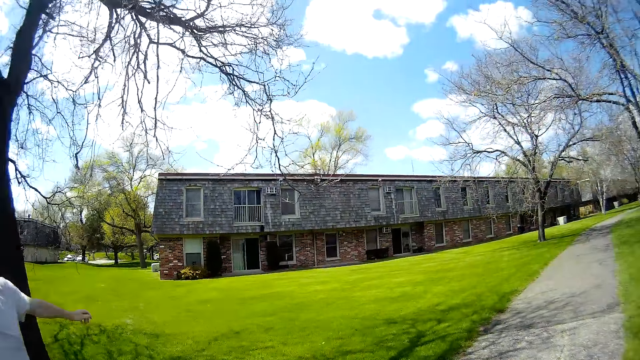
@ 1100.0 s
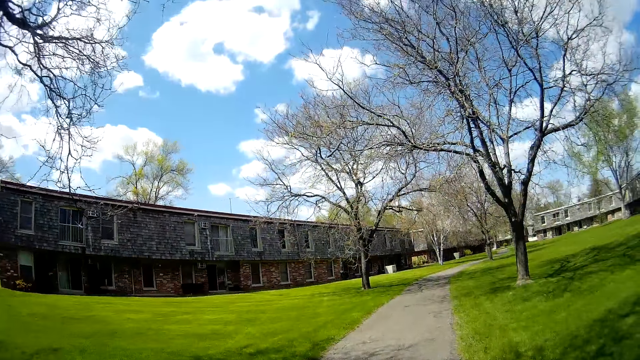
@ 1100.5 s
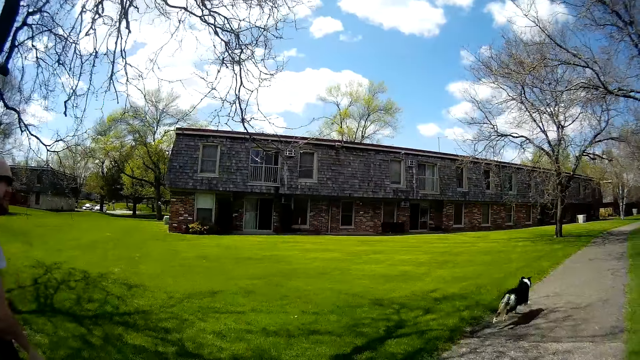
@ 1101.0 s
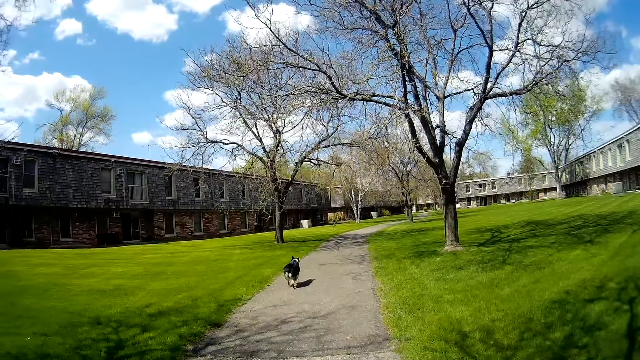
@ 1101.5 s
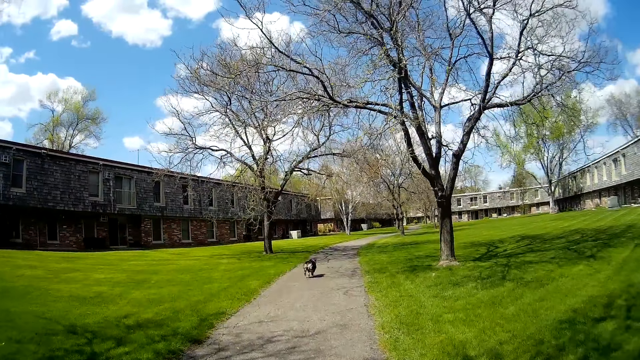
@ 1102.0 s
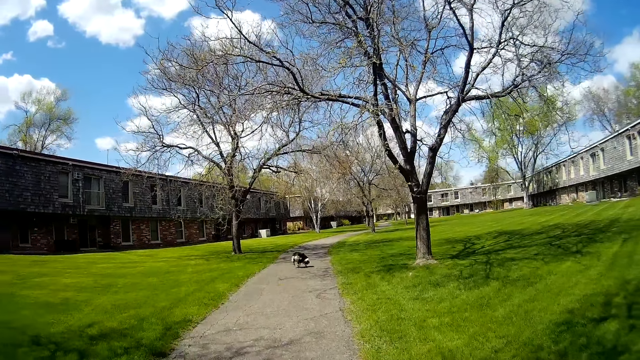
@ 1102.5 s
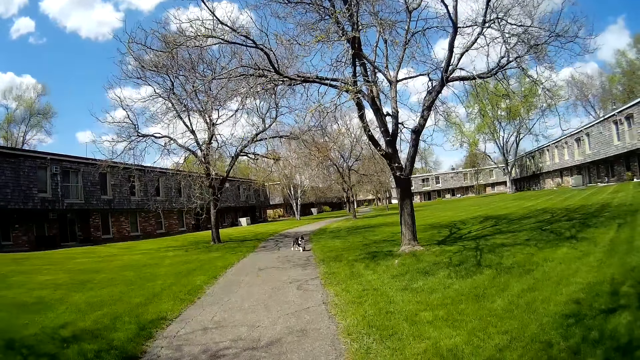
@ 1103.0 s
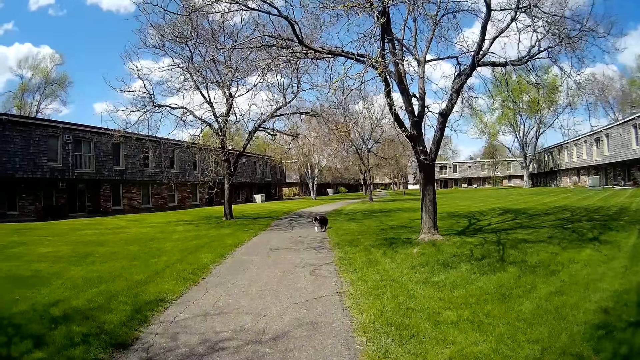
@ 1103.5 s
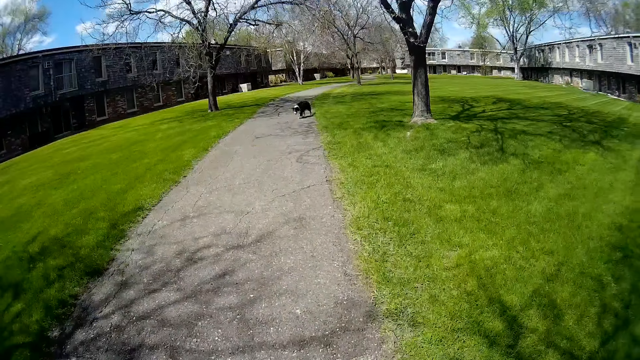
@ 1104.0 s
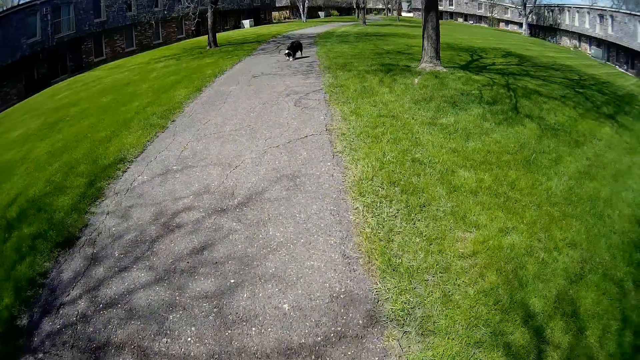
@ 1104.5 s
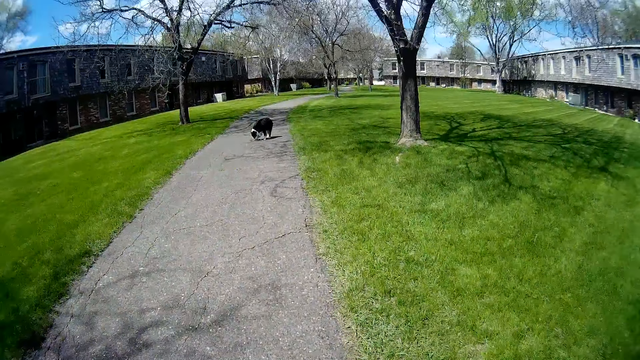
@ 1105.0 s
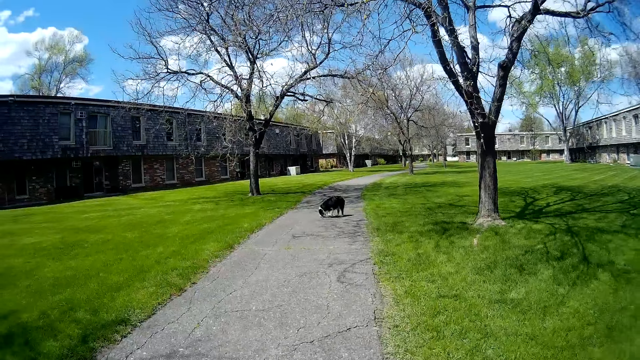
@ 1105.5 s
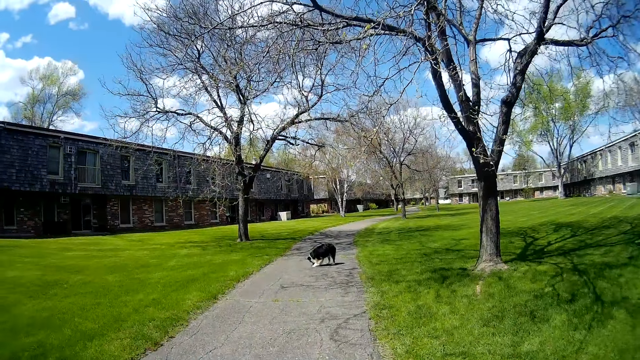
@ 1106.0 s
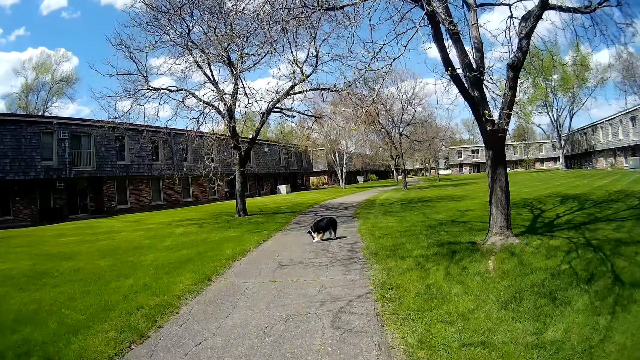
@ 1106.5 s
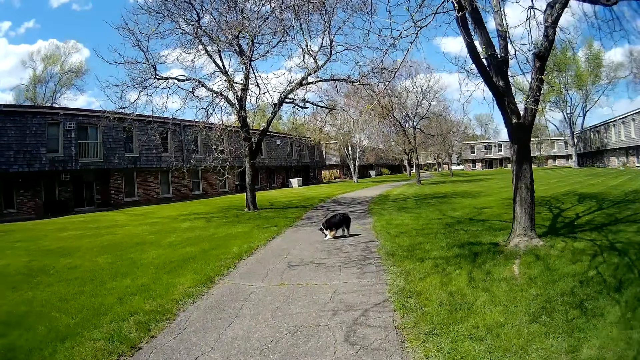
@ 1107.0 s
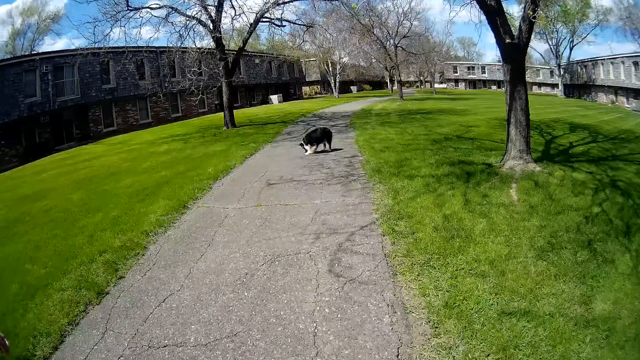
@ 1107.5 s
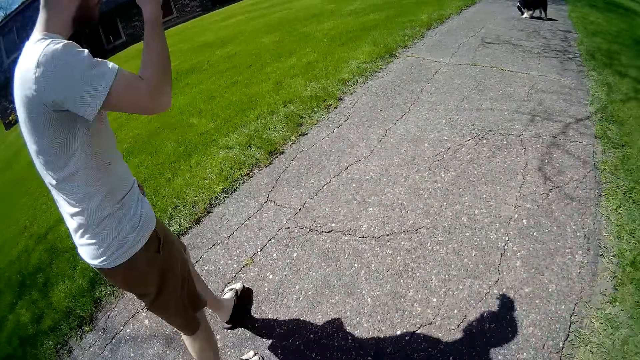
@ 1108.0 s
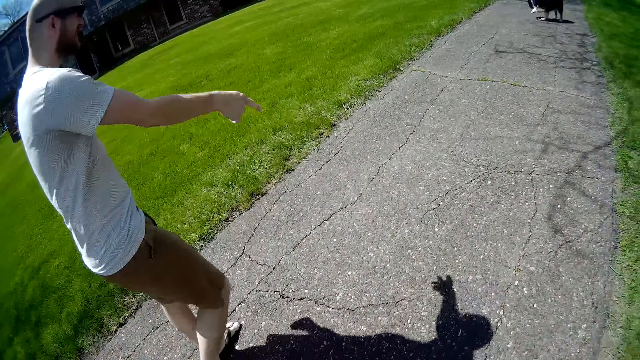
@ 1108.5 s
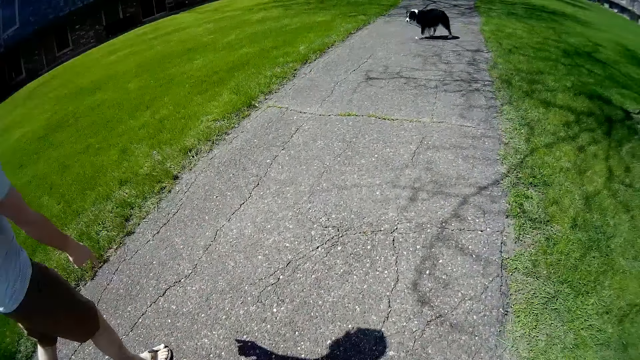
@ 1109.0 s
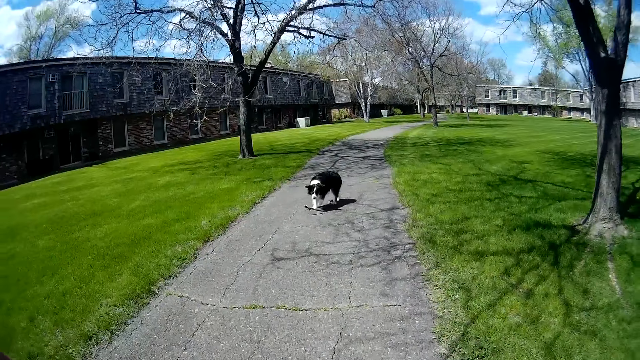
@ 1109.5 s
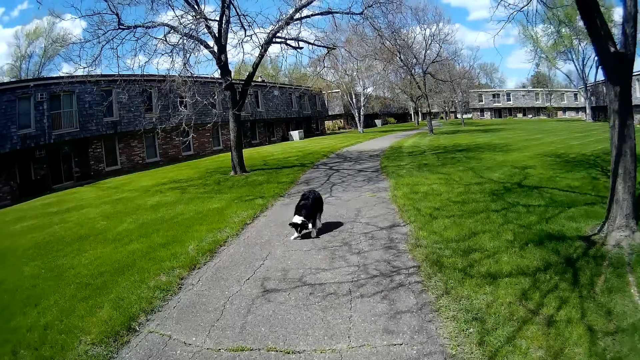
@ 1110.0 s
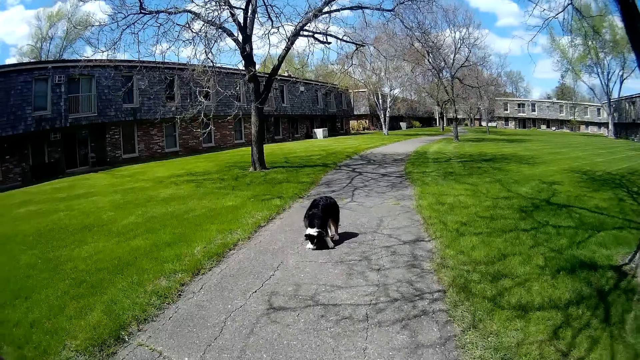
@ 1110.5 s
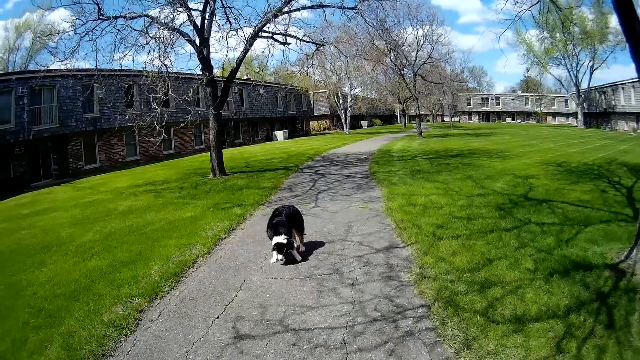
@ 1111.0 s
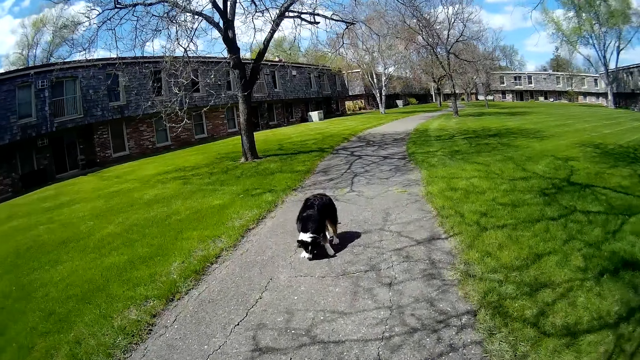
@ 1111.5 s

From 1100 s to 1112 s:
The man throws the stick with his right hand. The dog runs towards the stick. The camera wearer walks toward the dog. The man interacts with the dog. The dog drops the stick in its mouth.

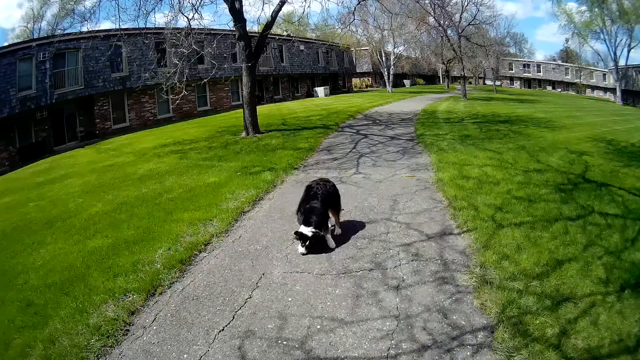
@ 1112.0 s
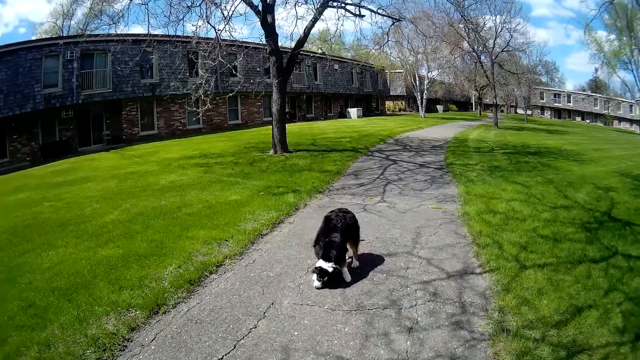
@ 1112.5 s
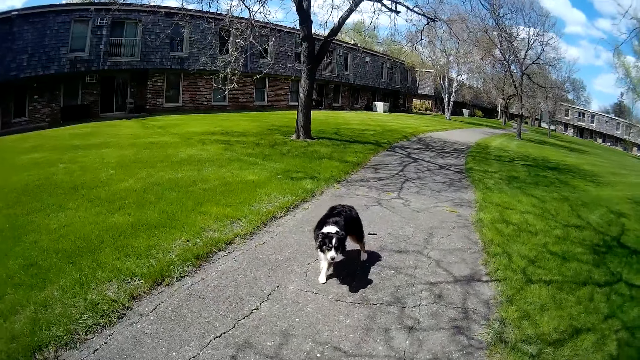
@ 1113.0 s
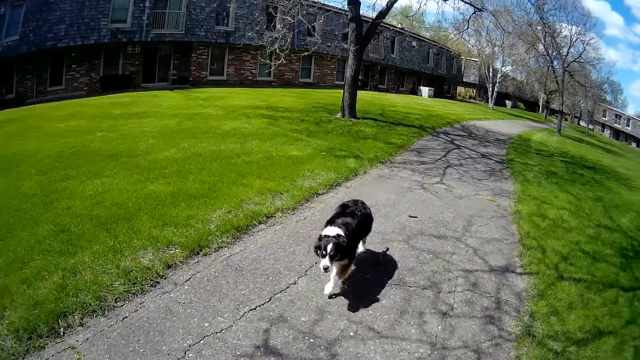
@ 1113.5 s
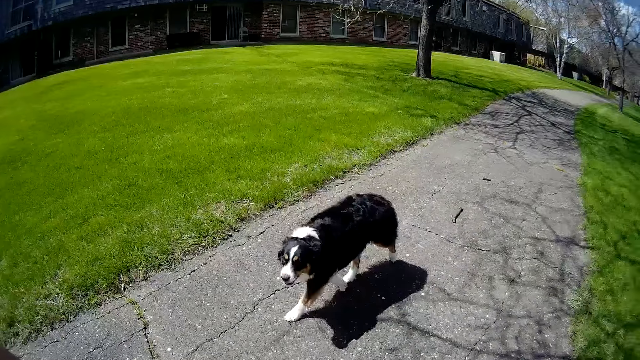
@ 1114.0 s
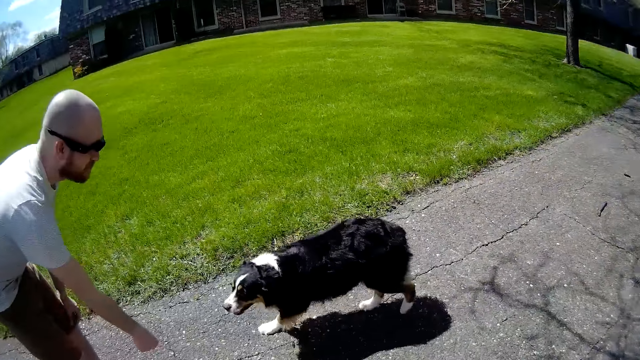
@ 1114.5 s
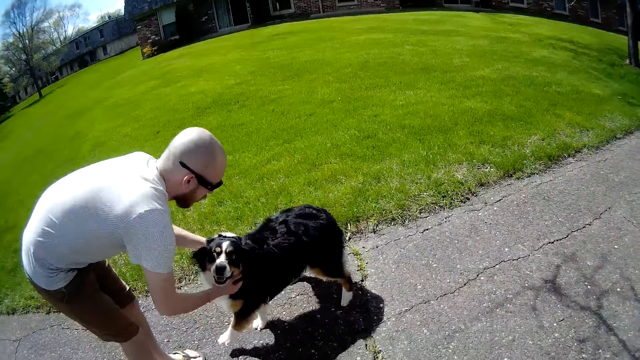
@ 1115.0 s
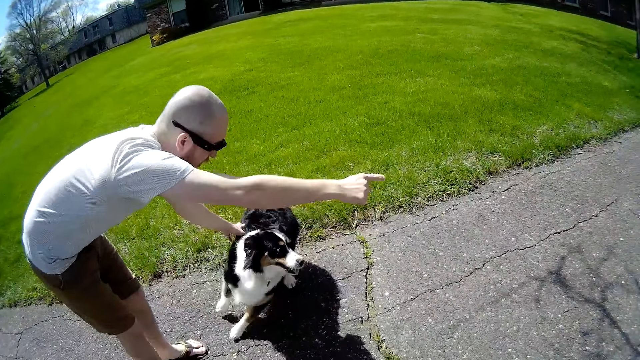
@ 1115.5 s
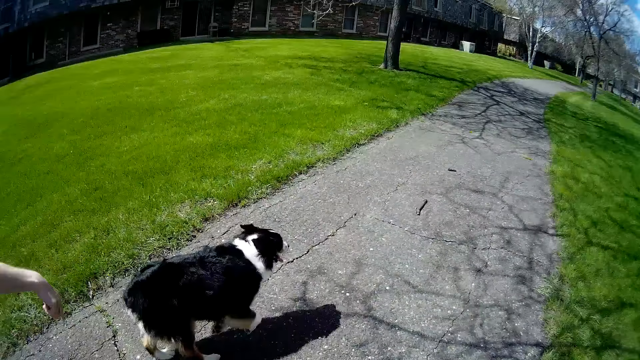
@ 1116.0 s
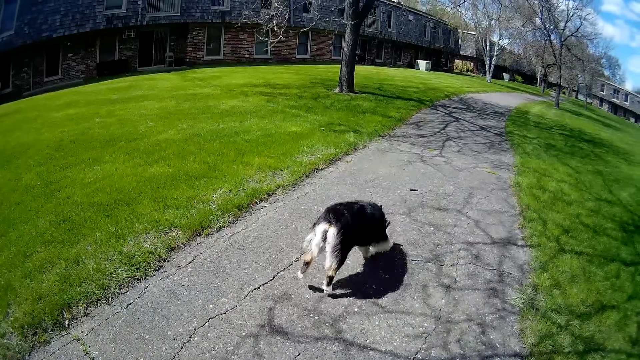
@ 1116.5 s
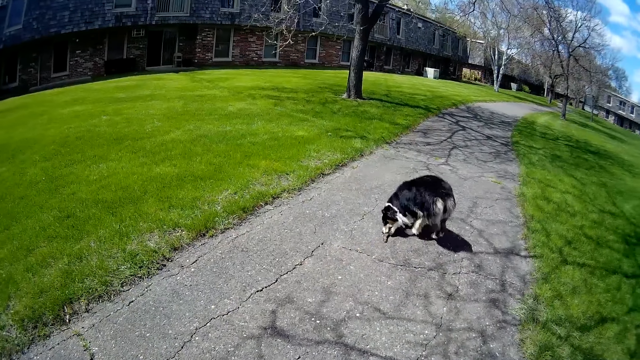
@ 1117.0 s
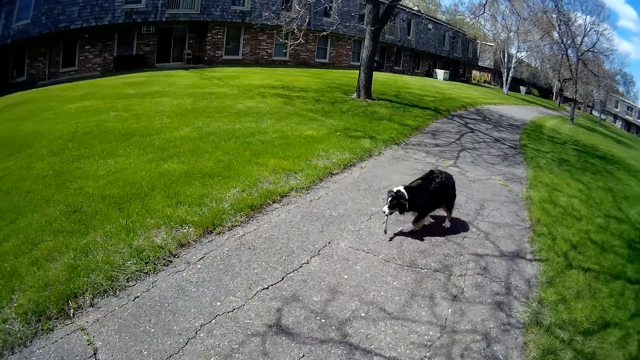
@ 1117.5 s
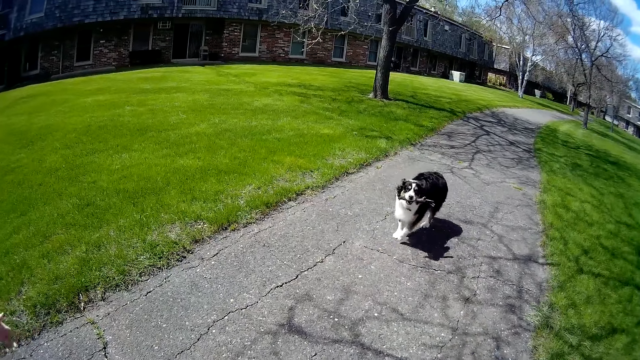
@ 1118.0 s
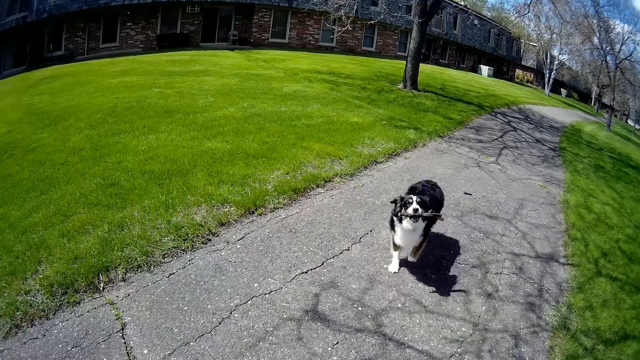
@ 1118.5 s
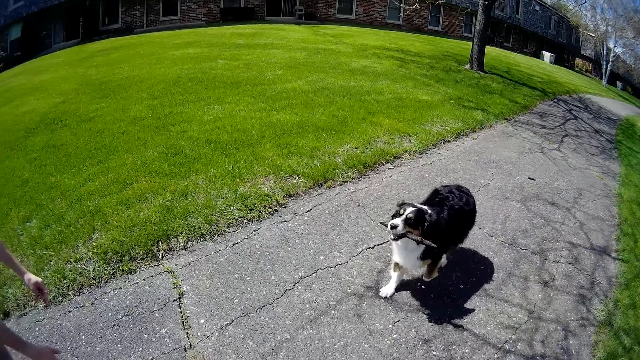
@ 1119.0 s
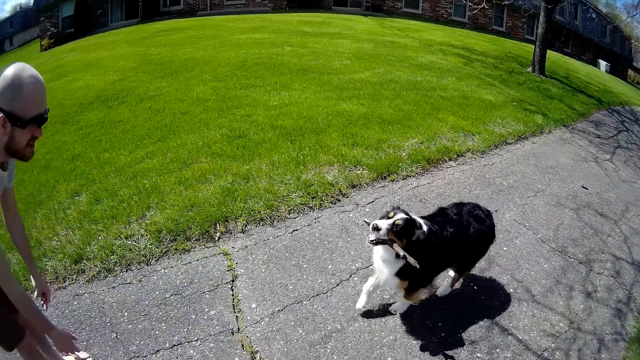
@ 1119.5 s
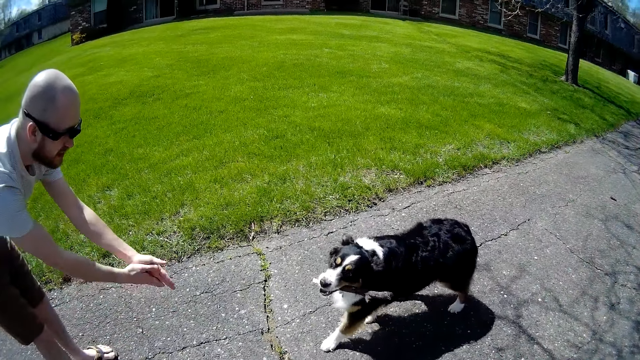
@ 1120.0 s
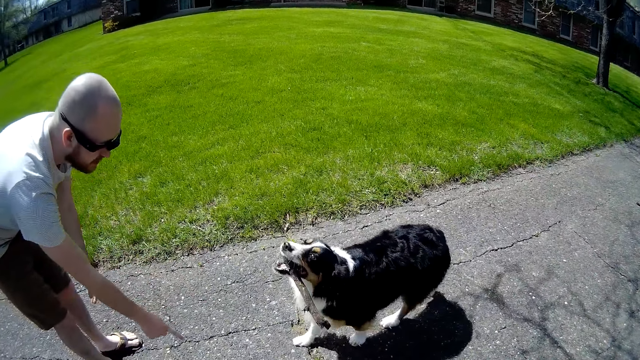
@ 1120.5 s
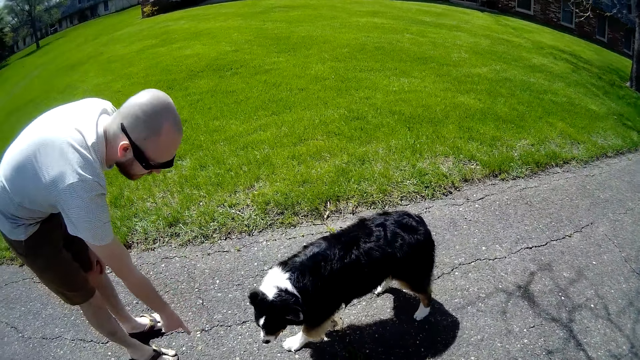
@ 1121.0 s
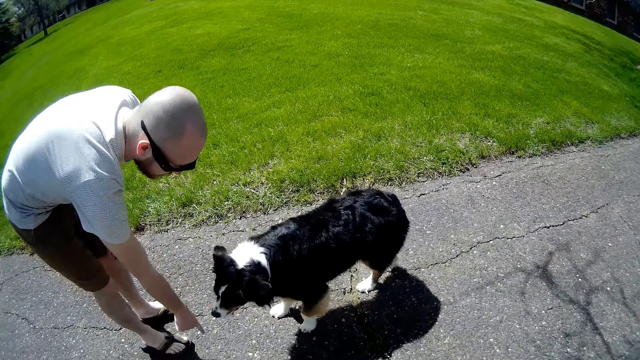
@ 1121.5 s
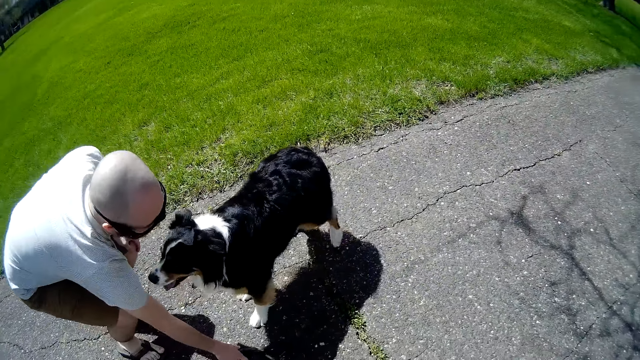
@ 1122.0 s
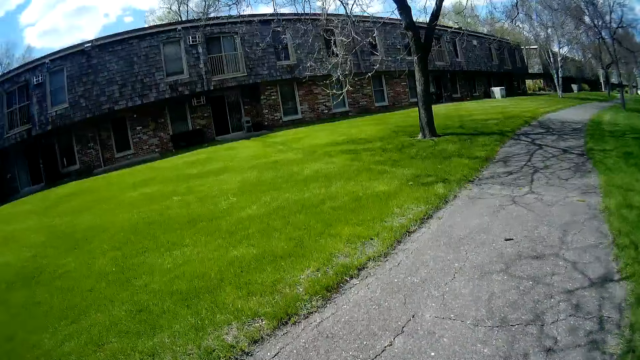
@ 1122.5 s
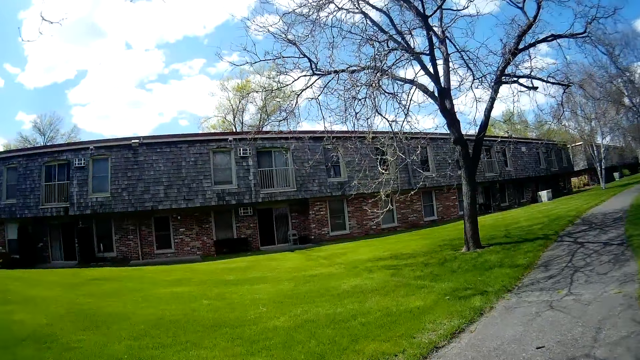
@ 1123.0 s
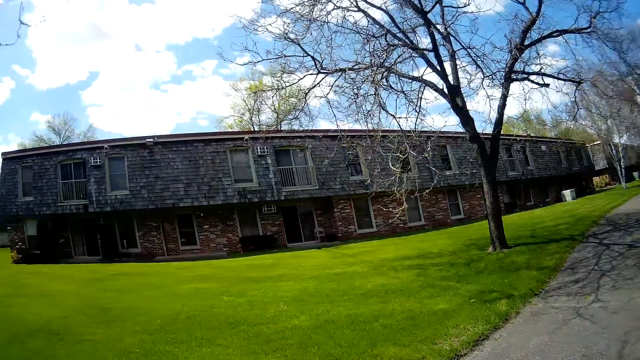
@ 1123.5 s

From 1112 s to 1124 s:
The dog picks up the stick with its mouth and runs towards the man. The man plays with the dog. The dog runs towards the stick. The dog picks up the stick with its mouth and adjusts the stick in its mouth. The man interacts with the dog. The dog drops the stick in its mouth. The man picks up the stick on the floor with his right hand.
